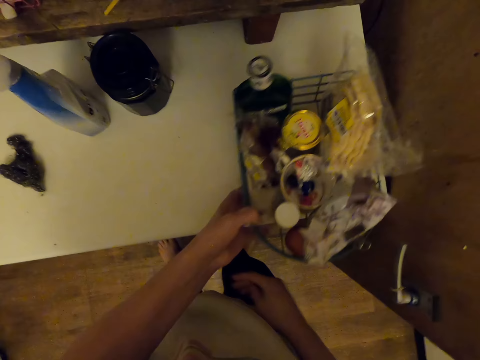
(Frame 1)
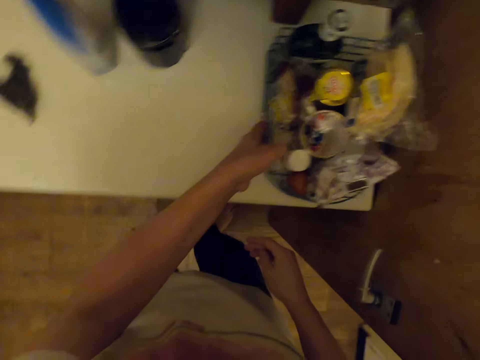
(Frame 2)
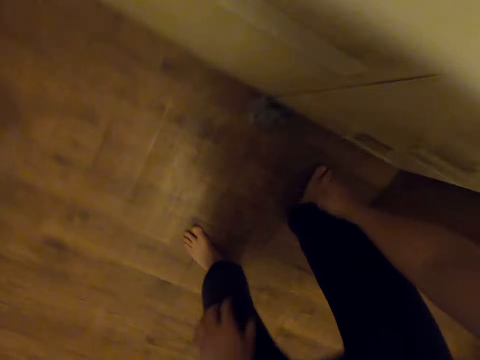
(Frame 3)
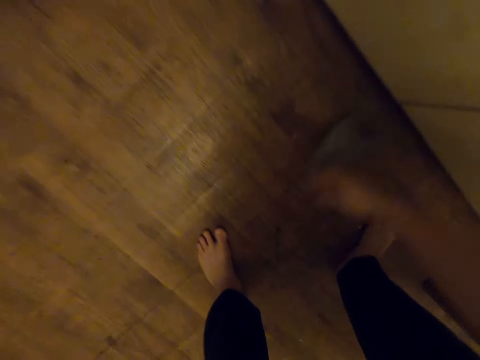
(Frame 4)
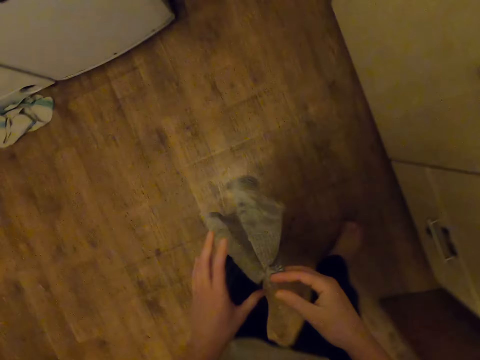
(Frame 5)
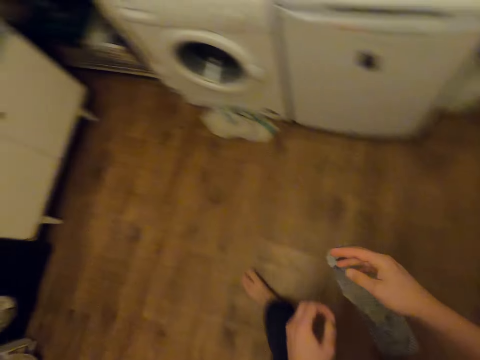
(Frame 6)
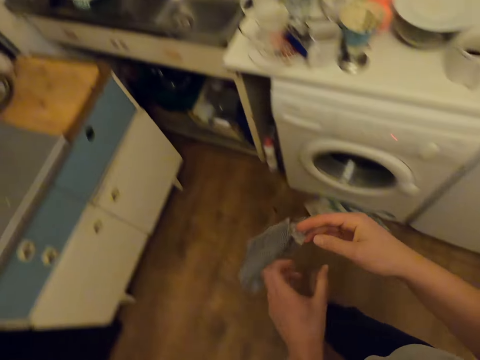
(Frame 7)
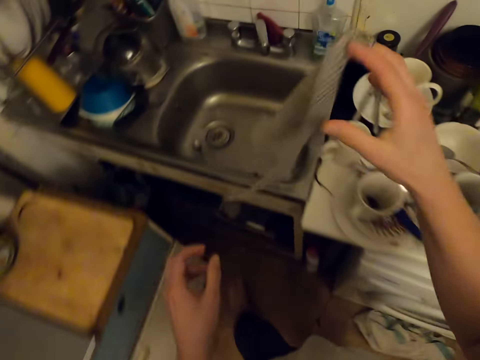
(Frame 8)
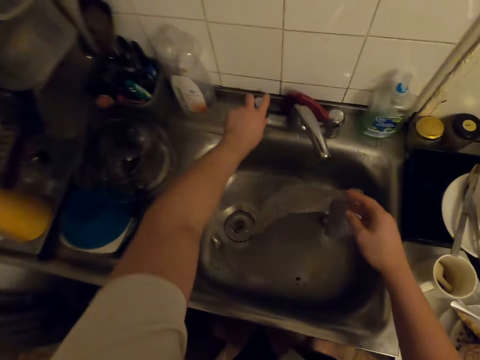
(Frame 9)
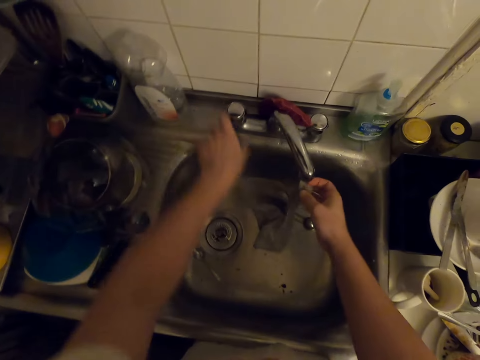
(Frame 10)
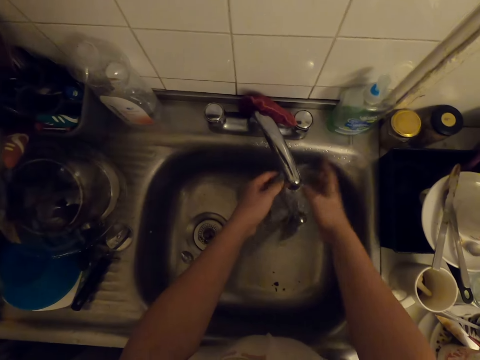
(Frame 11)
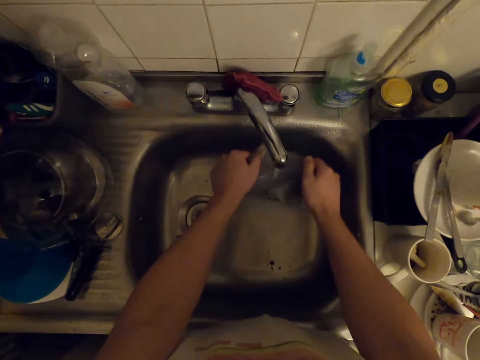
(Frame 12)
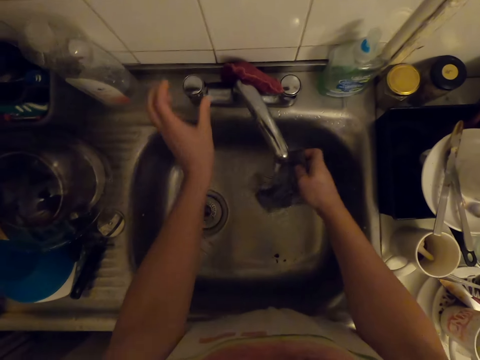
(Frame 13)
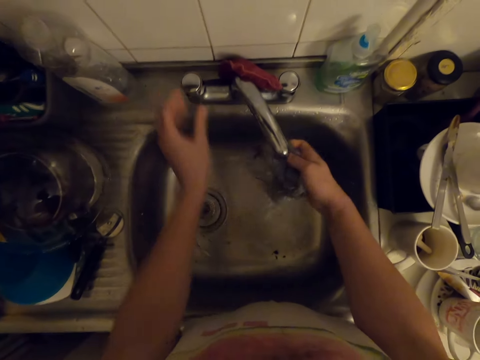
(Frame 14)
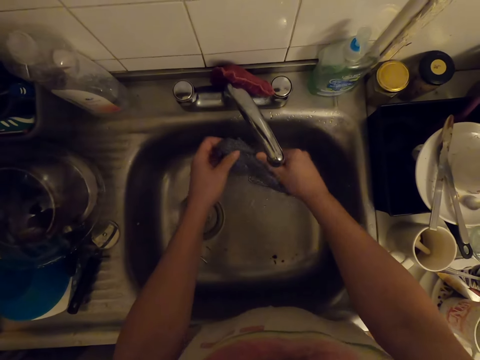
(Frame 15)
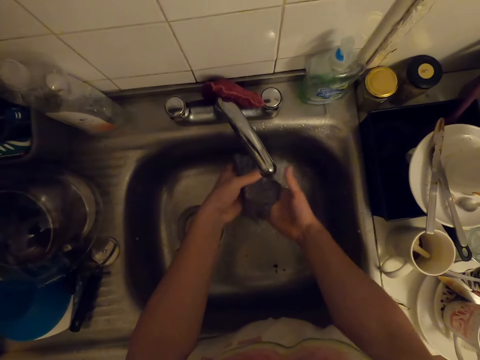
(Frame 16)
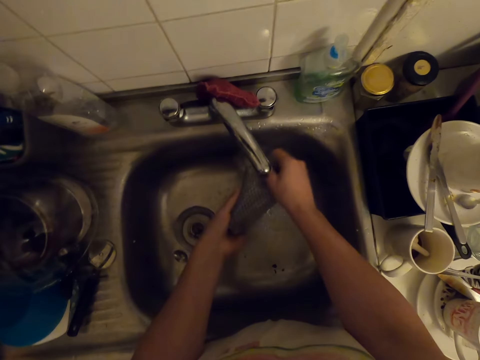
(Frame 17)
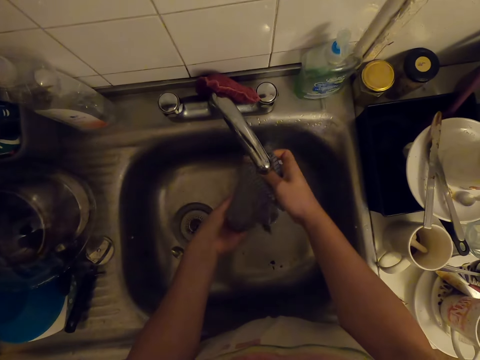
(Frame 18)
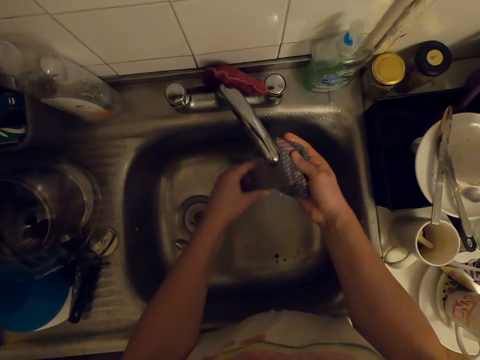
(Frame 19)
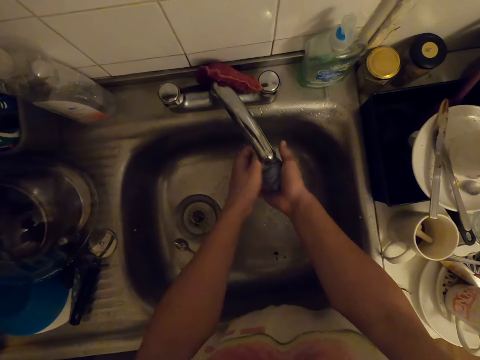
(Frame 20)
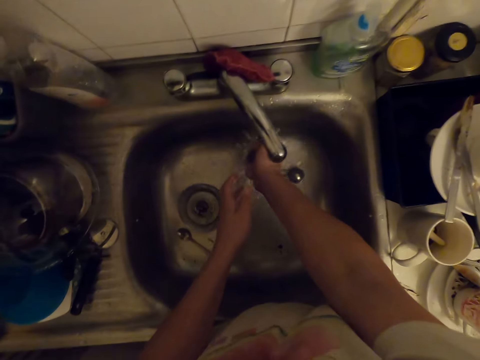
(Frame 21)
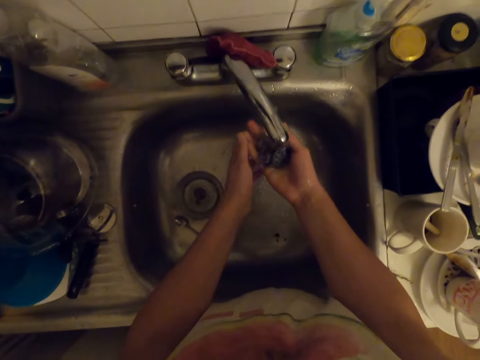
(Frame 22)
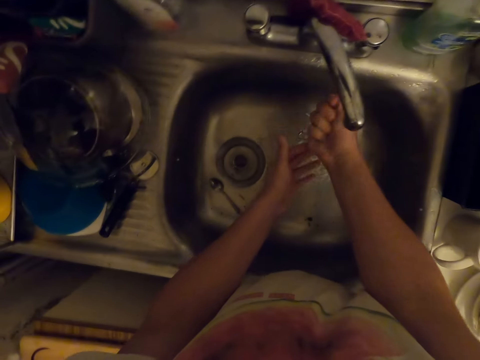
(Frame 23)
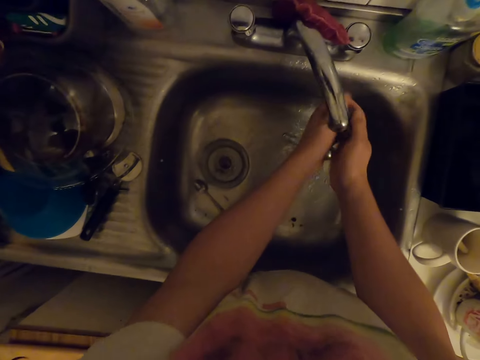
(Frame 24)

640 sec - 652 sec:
The camera wearer puts the mesh organizer down. They pick up the cloth. They walk around. They drop the cloth. They turn on the faucet or tap. They wash the cloth in the sink. They pick up the cloth. They touch the tap. They rinse the cloth.

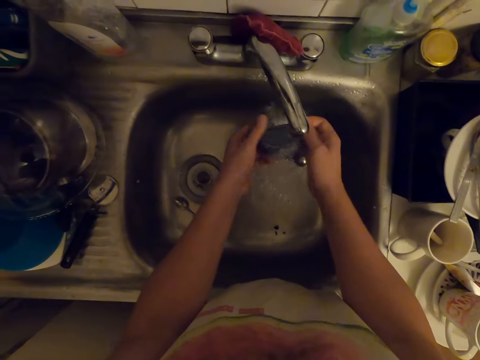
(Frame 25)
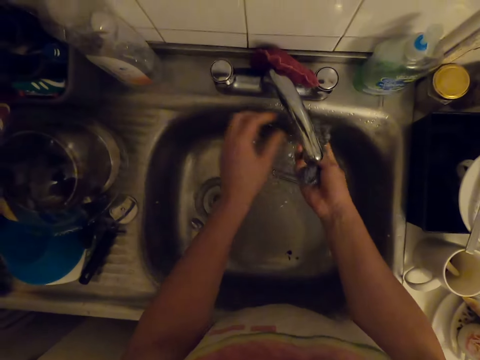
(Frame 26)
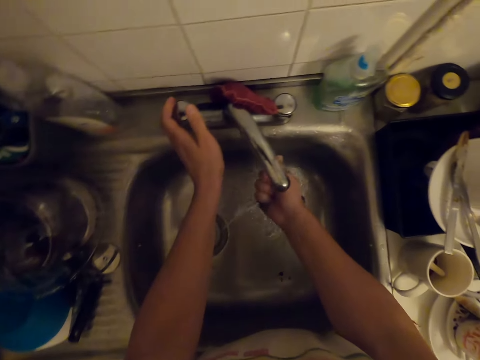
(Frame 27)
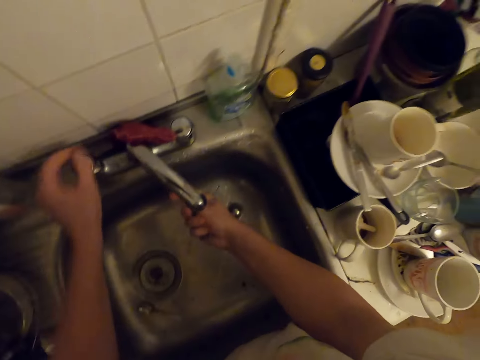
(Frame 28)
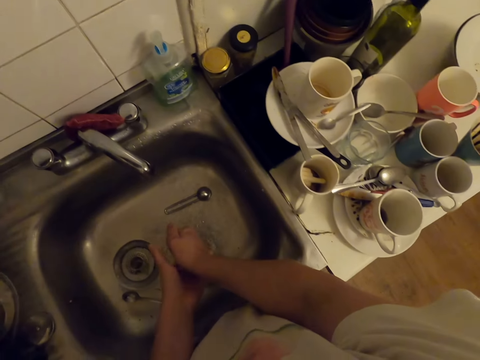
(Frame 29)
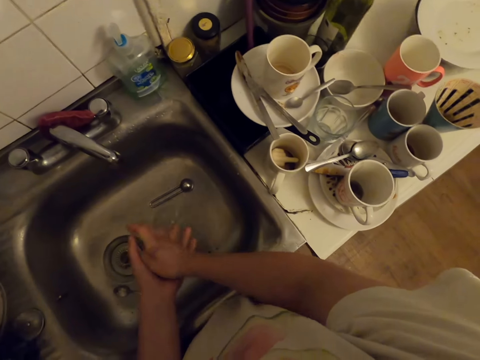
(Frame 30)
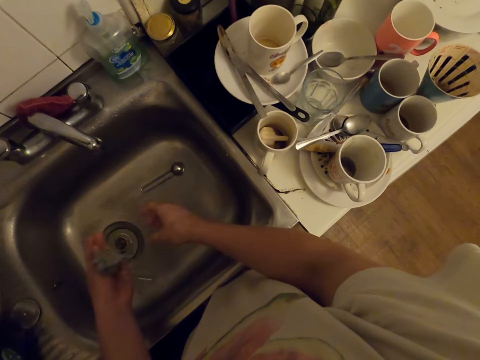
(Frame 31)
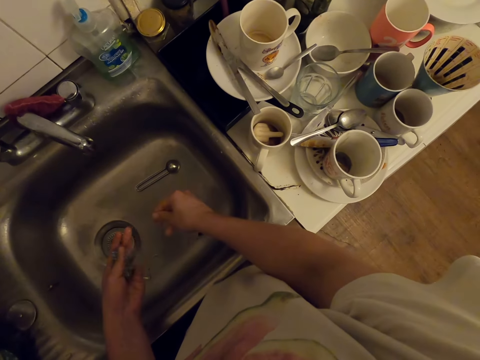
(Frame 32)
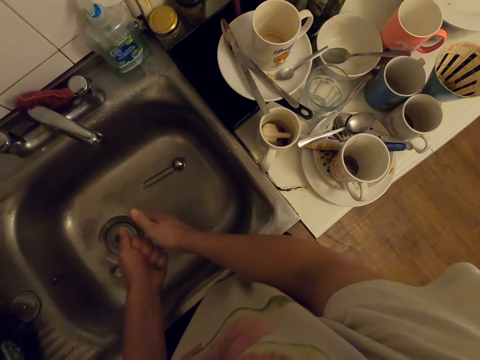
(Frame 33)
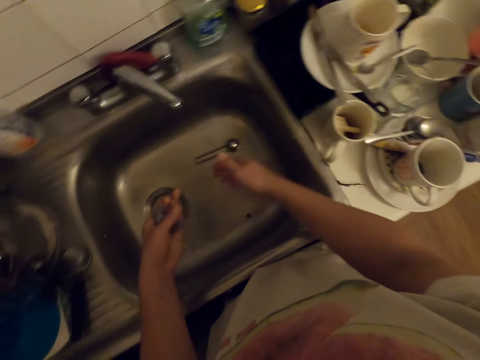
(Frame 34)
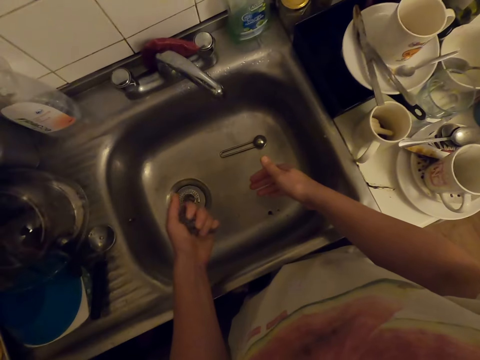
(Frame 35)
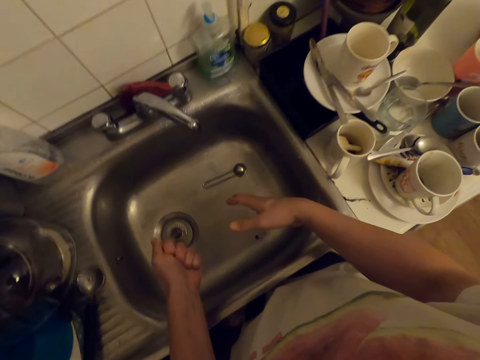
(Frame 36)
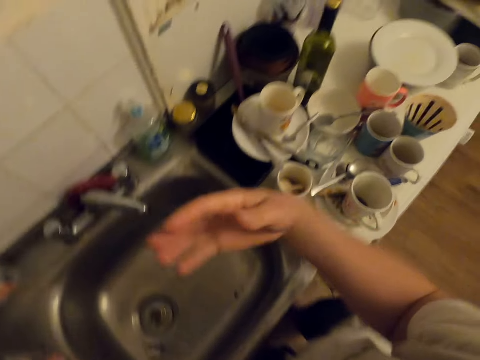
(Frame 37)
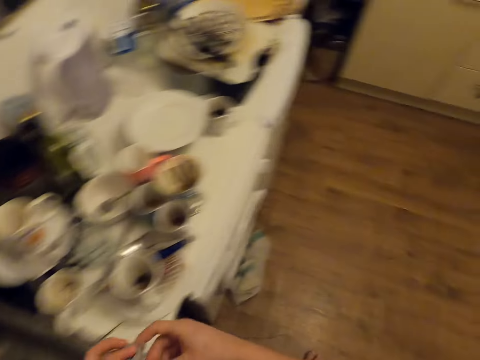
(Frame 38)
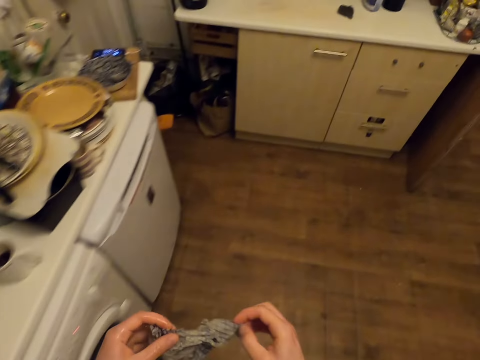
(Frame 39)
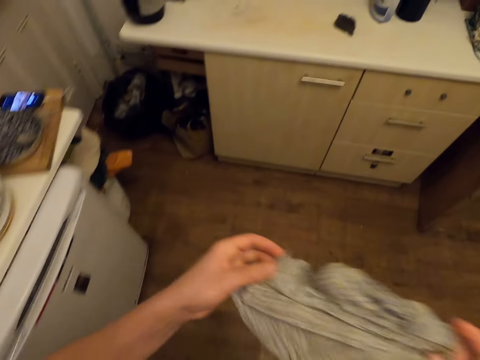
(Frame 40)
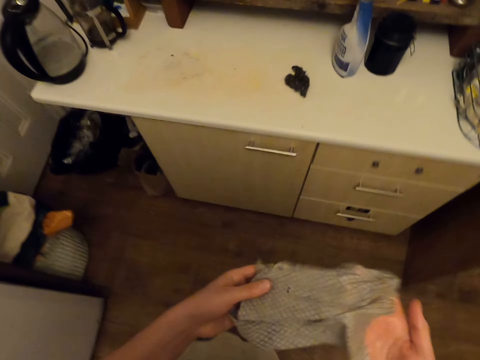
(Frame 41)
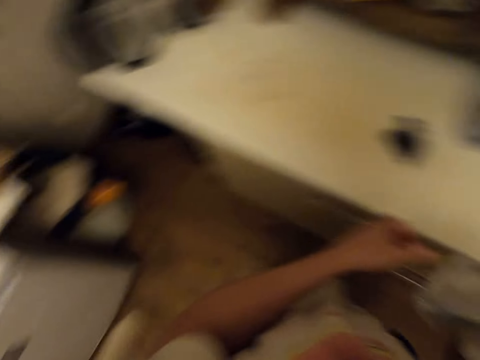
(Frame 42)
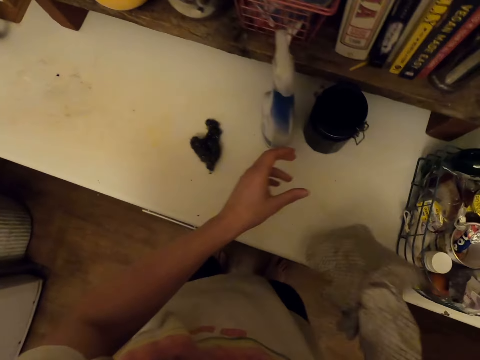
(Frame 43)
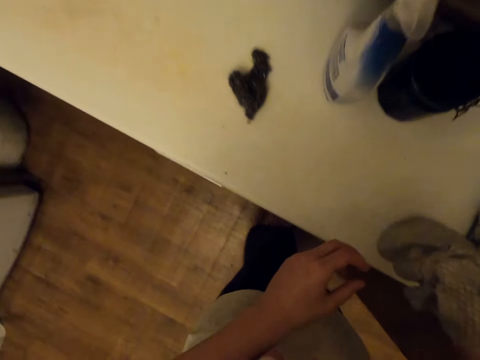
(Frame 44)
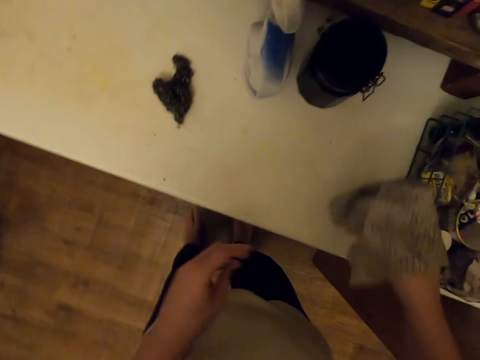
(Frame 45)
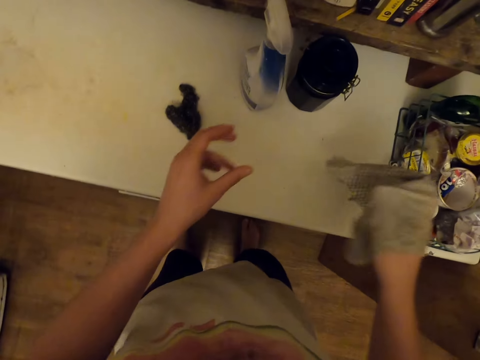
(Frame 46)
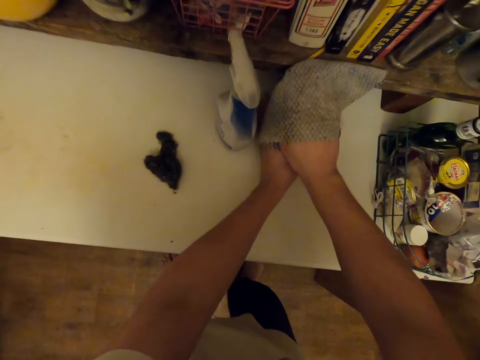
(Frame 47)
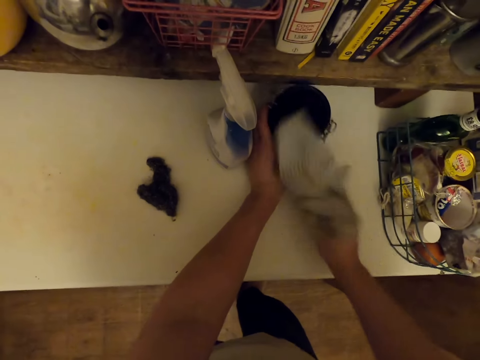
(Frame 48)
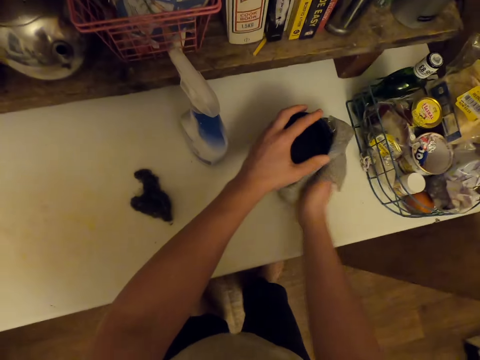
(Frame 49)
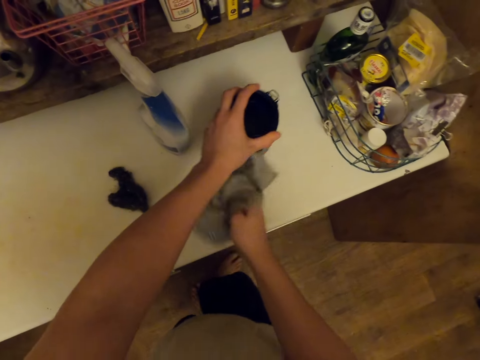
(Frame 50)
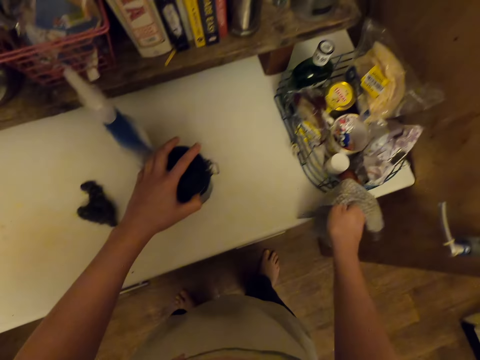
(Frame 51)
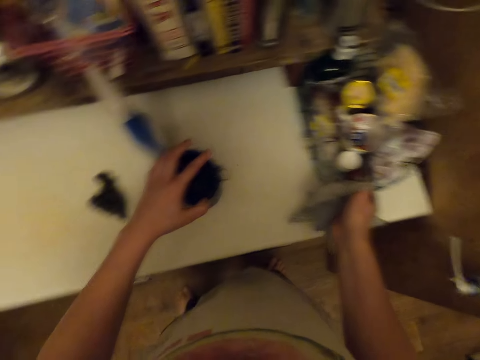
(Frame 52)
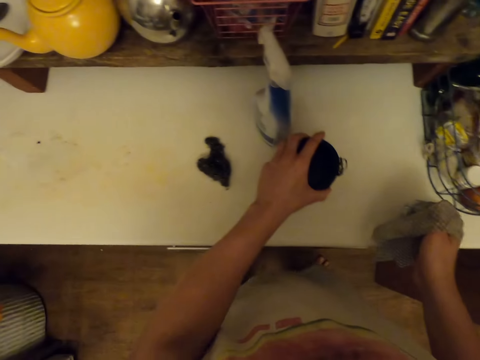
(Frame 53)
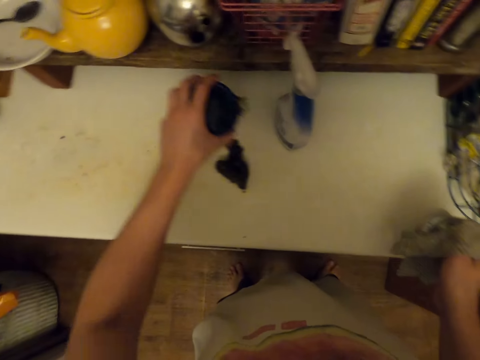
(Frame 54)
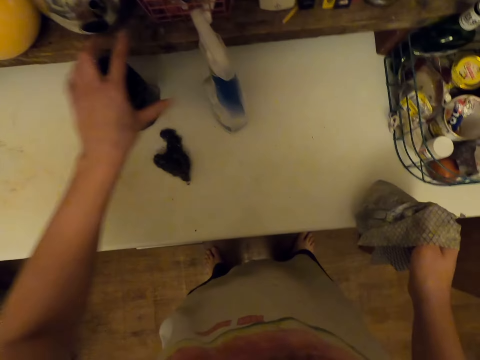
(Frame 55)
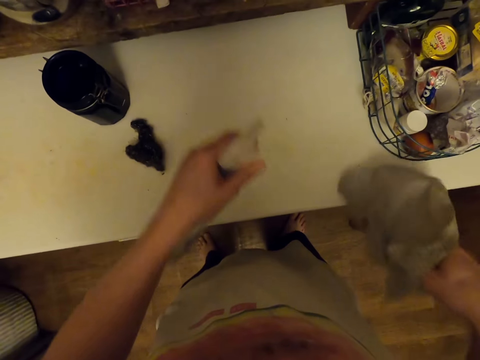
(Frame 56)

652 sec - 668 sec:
The camera wearer turns off the faucet. They squeeze the cloth. They walk around. They look around. They wipe the container or tin. They push the container. They move the tin. They pick up a bottle of something.
